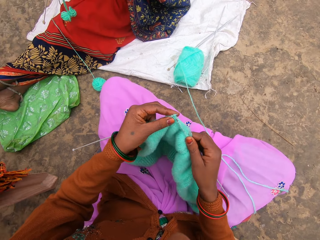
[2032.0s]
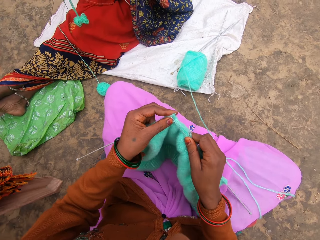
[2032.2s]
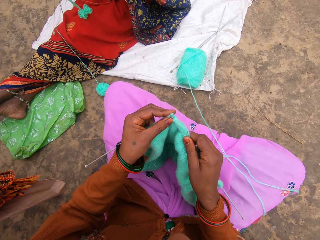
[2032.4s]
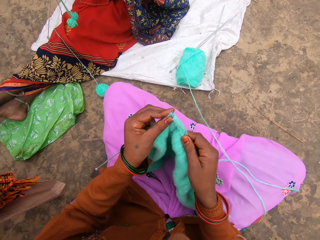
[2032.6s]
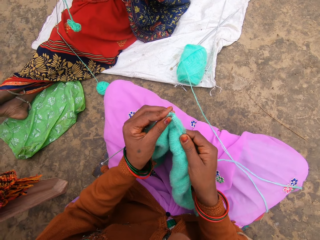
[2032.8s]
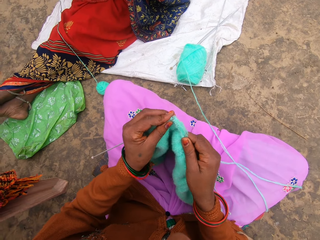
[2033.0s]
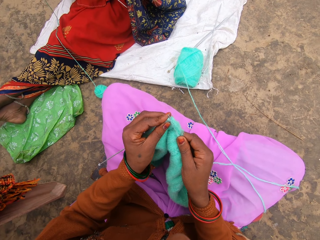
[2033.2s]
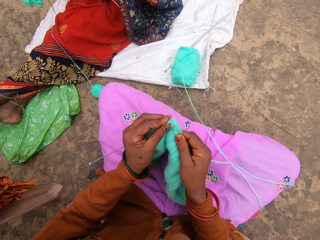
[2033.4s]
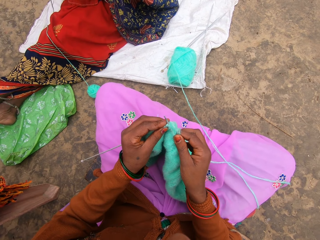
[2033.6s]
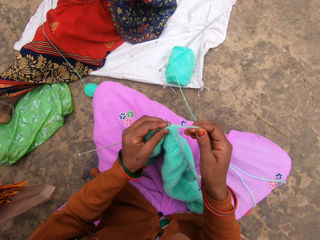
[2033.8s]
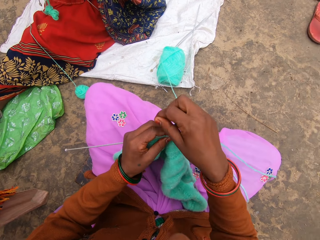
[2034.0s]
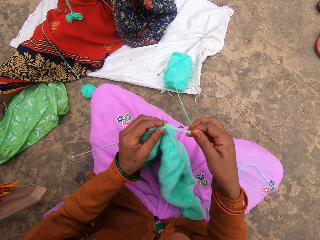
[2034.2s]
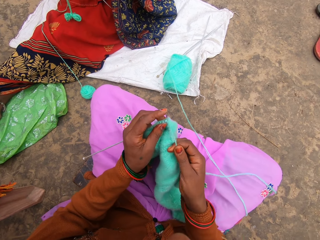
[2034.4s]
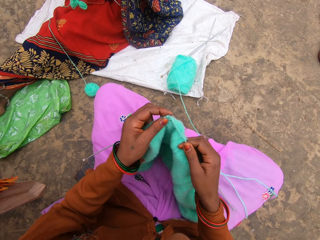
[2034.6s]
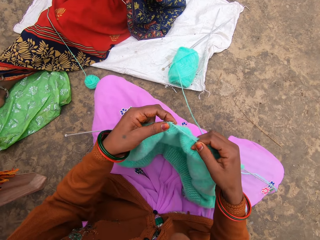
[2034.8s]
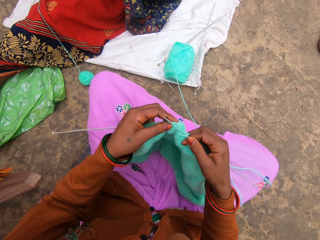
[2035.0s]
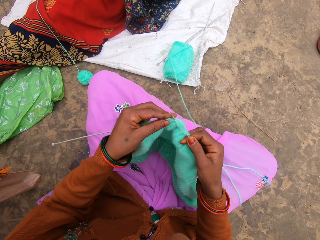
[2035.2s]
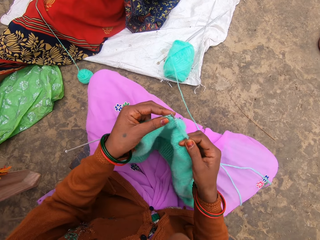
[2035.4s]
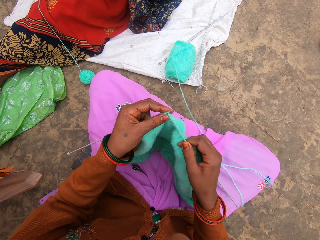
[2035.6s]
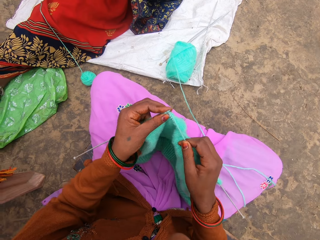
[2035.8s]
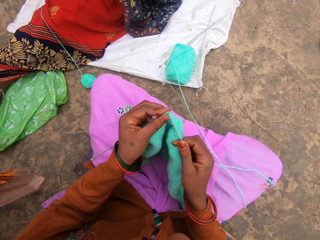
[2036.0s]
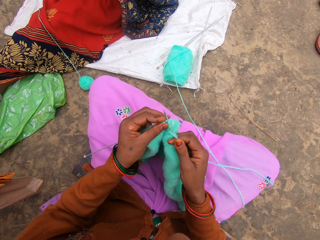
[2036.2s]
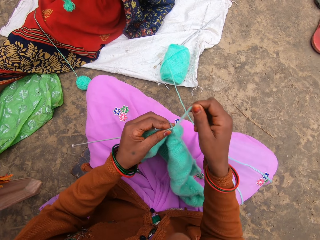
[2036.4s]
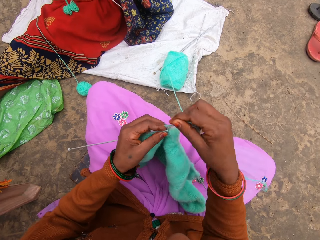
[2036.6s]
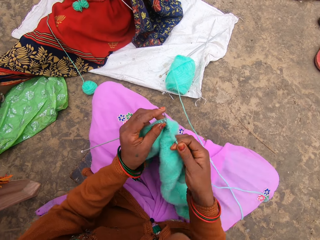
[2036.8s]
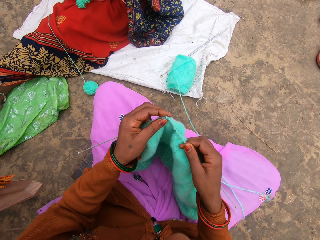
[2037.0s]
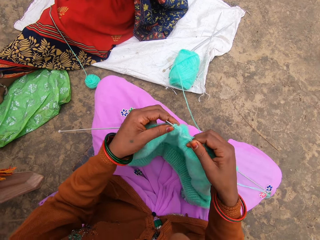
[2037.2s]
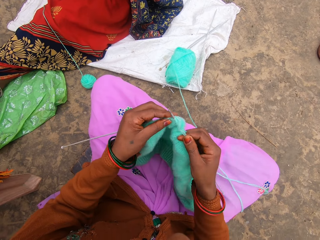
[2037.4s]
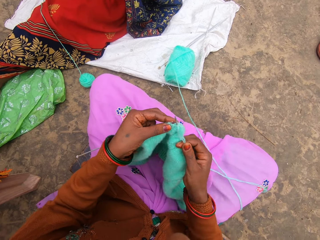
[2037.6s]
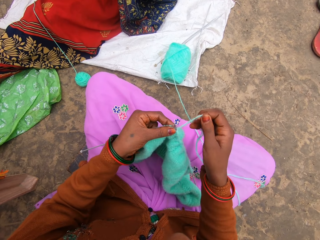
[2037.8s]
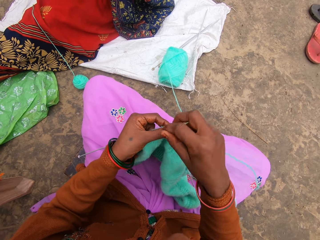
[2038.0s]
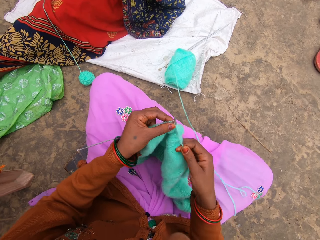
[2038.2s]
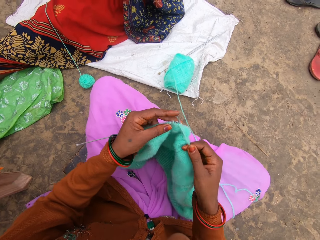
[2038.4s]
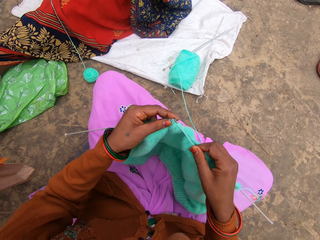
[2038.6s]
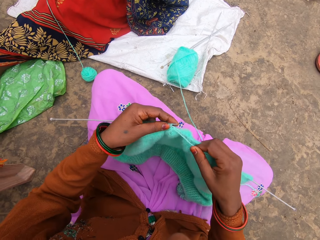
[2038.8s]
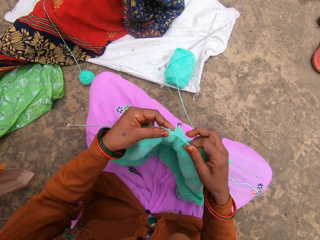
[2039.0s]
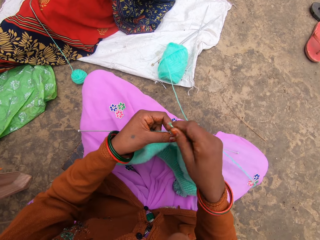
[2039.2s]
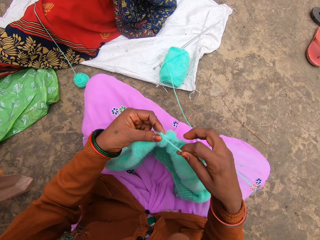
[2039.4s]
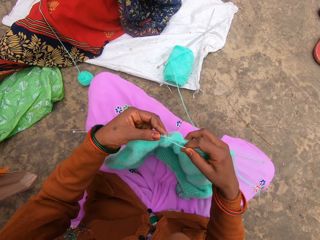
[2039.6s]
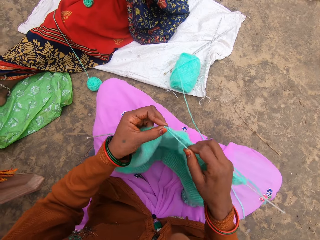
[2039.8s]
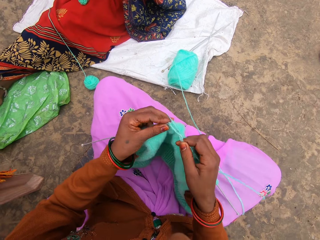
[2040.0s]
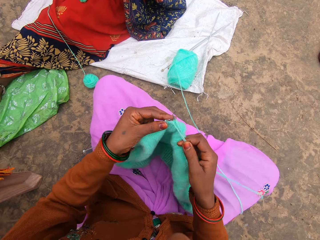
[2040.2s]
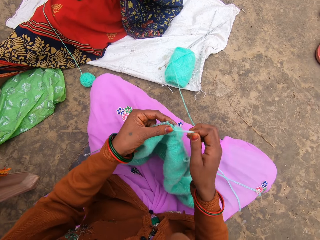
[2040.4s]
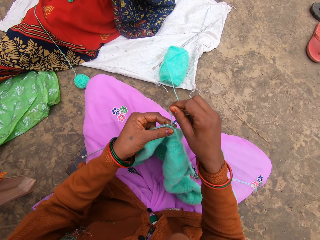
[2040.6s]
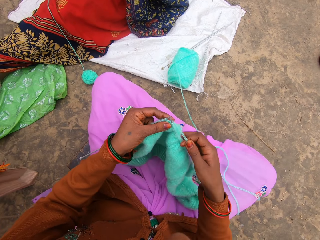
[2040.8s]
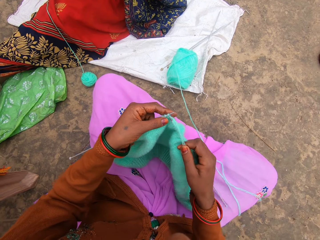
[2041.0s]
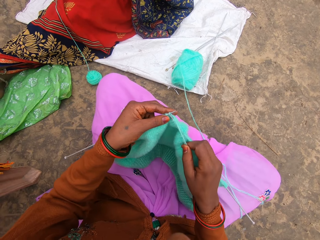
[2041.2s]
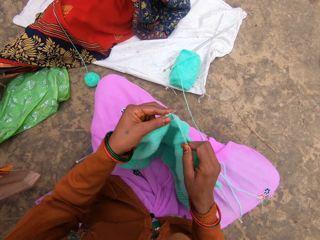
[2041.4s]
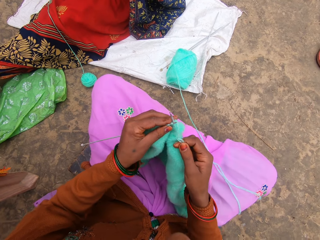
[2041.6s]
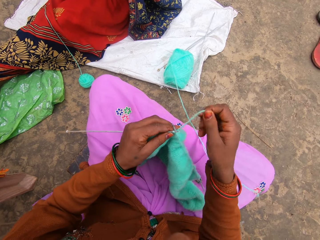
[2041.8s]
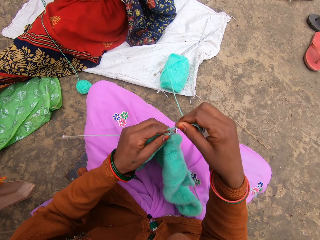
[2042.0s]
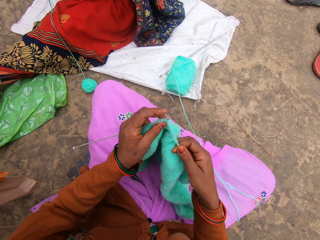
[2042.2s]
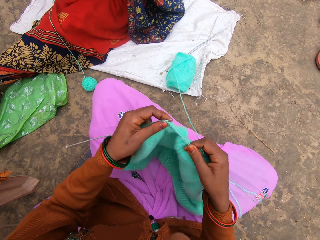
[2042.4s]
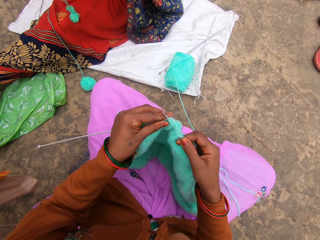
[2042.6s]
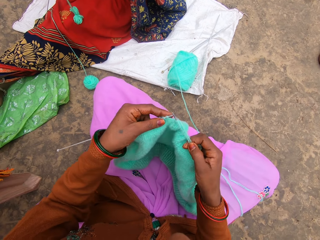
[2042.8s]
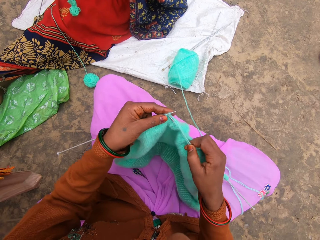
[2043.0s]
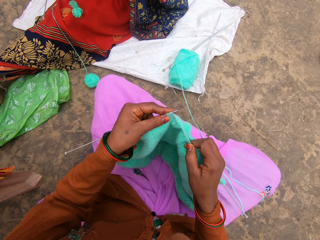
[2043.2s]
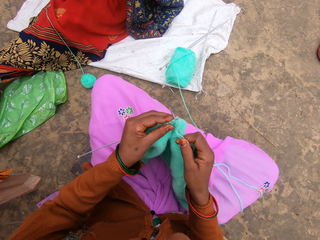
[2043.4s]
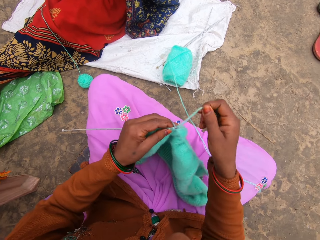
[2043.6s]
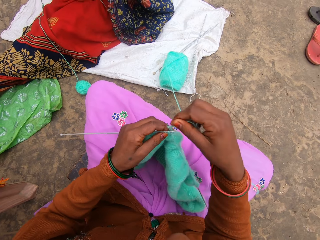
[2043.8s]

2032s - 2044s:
The woman talks to the camera wearer. The camera wearer knits.

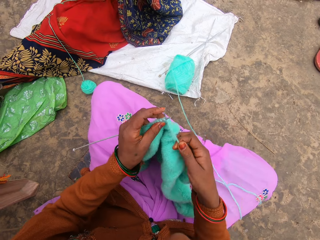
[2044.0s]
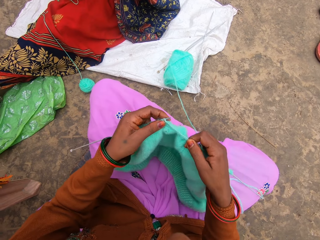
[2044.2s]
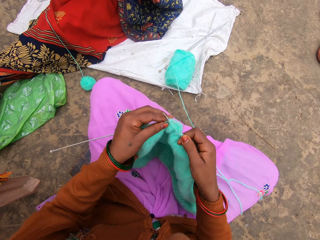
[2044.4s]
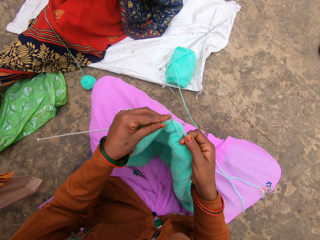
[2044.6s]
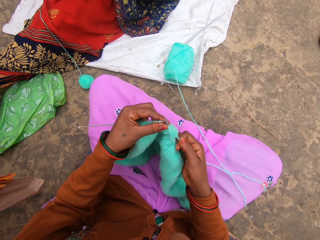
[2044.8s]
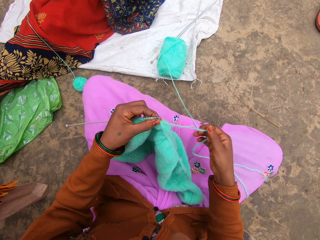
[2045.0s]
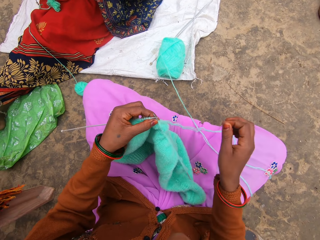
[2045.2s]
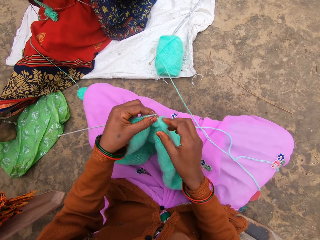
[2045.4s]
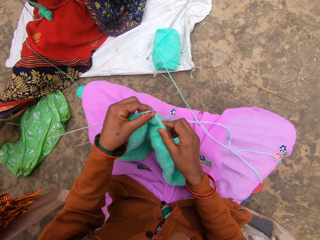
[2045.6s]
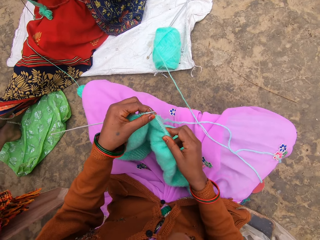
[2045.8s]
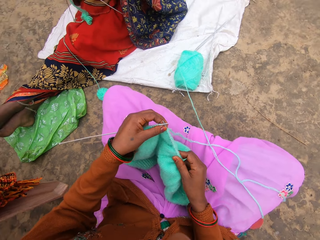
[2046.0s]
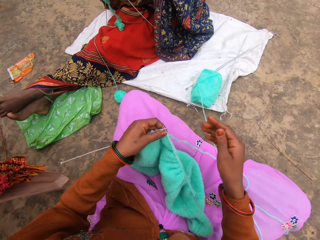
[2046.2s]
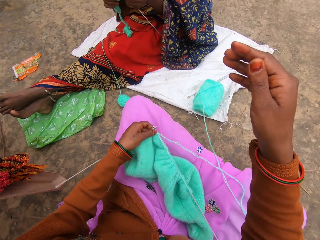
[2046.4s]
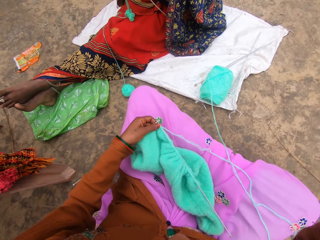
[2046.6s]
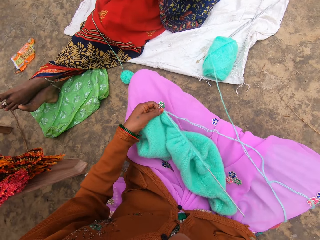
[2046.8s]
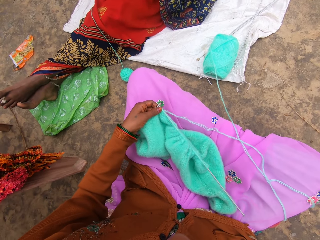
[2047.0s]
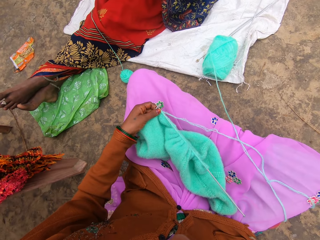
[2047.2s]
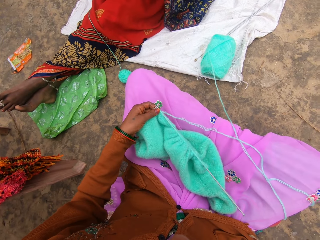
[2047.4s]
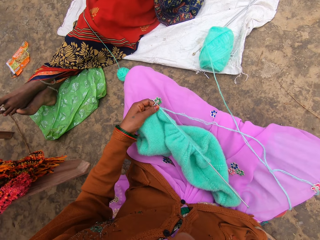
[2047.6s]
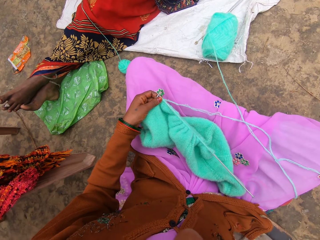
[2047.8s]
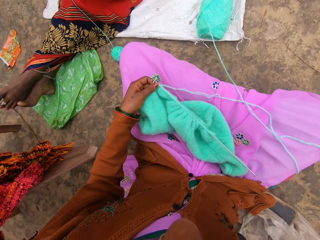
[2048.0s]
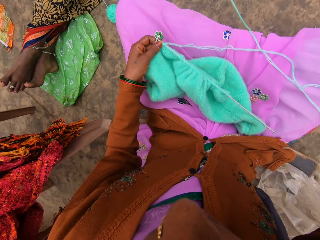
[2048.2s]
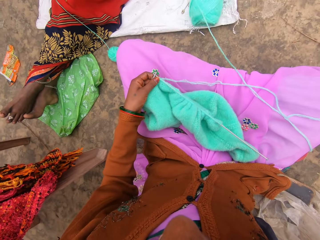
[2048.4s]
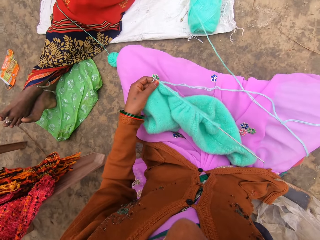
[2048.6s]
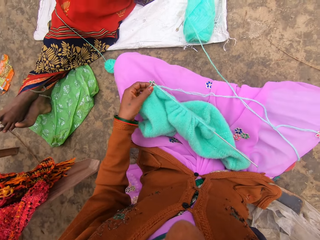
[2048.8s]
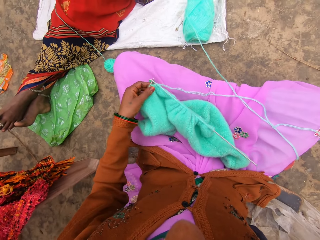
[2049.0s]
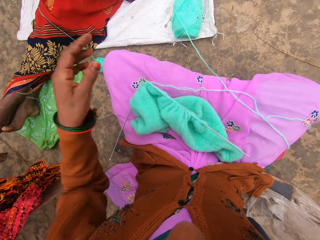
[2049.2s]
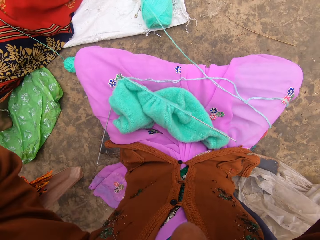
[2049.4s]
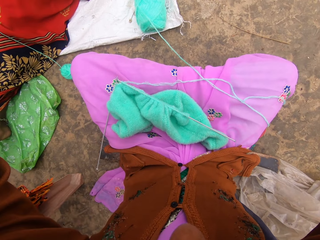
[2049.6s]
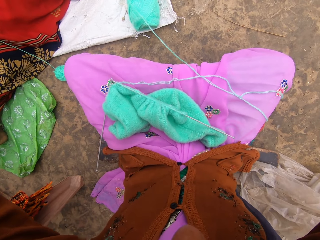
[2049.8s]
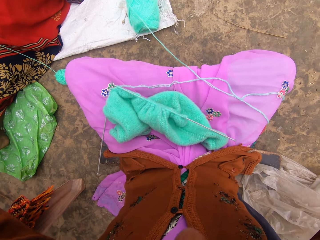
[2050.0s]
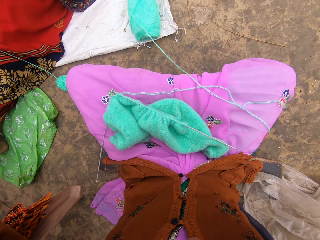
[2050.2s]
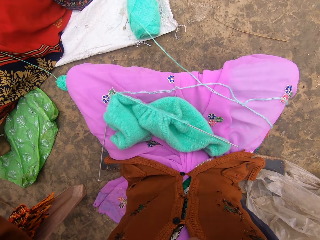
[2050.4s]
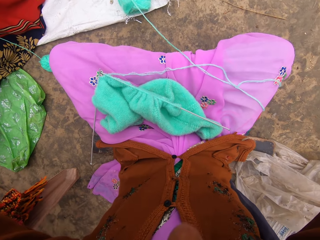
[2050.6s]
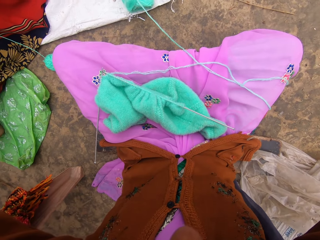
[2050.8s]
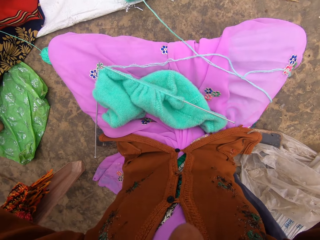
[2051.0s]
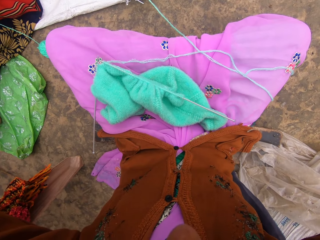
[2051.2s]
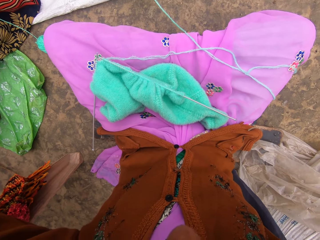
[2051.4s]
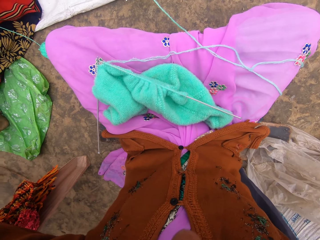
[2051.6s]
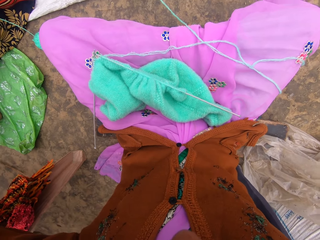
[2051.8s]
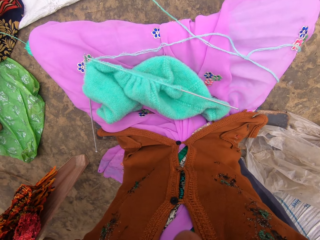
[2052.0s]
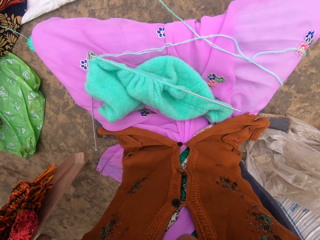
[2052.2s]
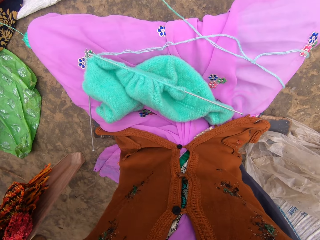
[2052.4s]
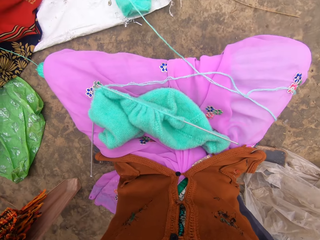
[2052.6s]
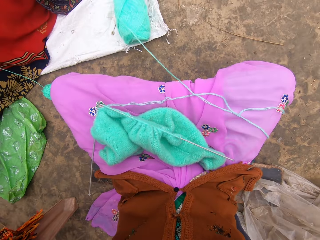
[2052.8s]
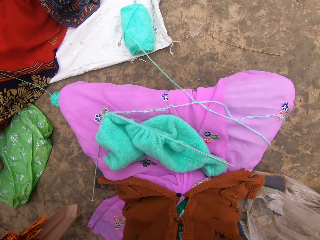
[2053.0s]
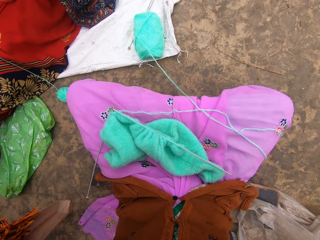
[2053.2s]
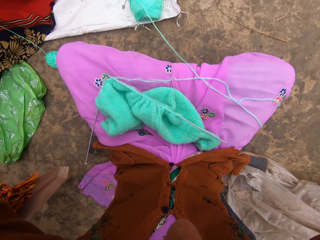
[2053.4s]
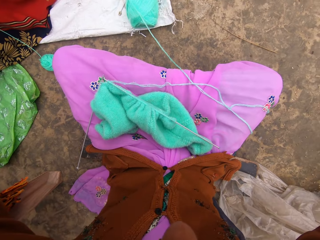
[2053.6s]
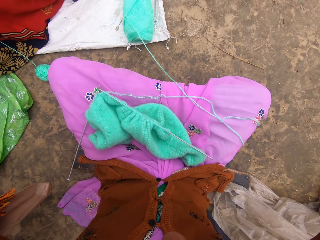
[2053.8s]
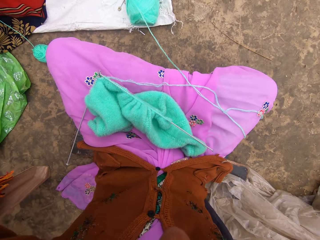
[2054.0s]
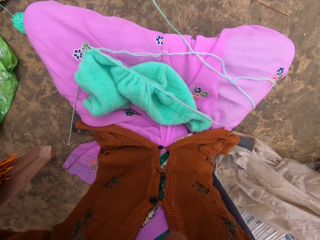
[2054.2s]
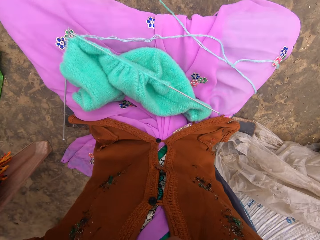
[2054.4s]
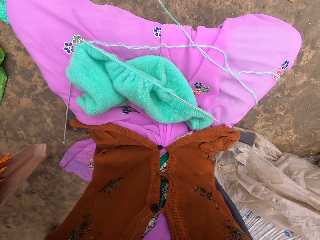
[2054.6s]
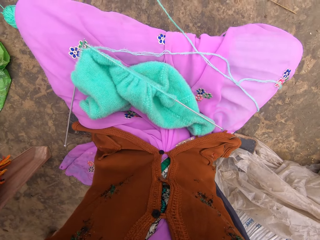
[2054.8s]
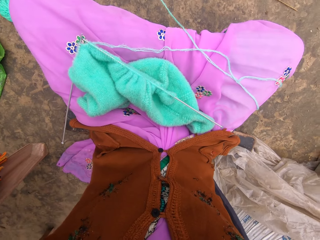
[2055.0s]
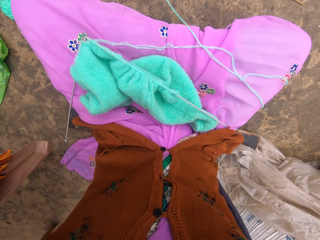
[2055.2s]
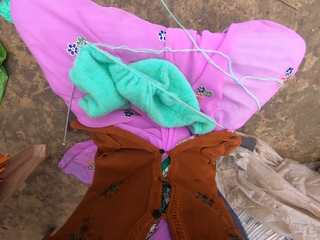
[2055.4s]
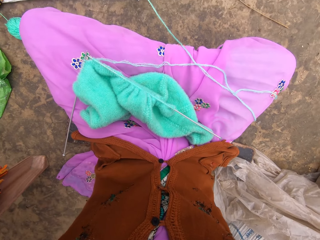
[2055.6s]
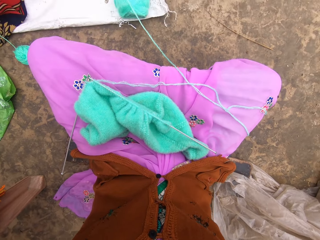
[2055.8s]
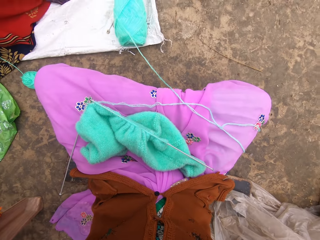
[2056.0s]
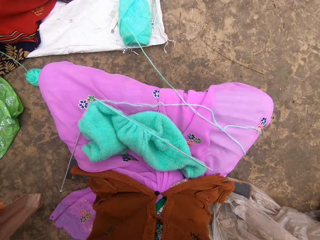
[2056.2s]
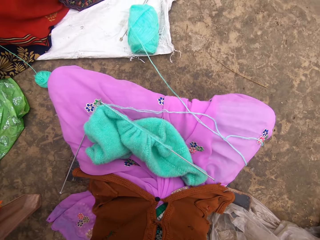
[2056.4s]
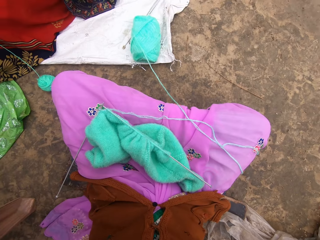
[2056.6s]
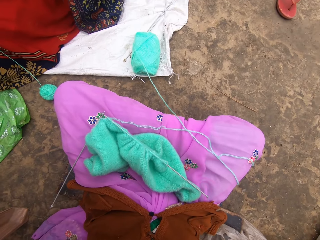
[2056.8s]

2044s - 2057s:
The camera wearer talks while touching the camera. They put down the garment and touch the camera with both hands.
